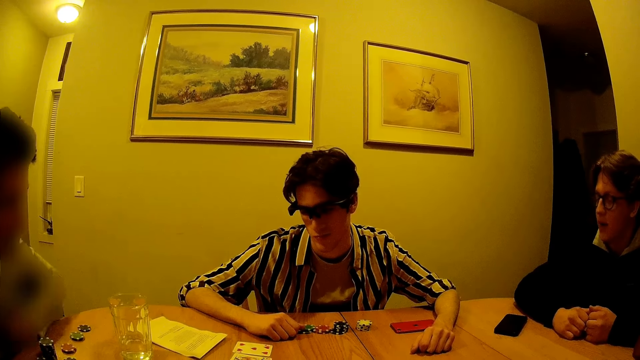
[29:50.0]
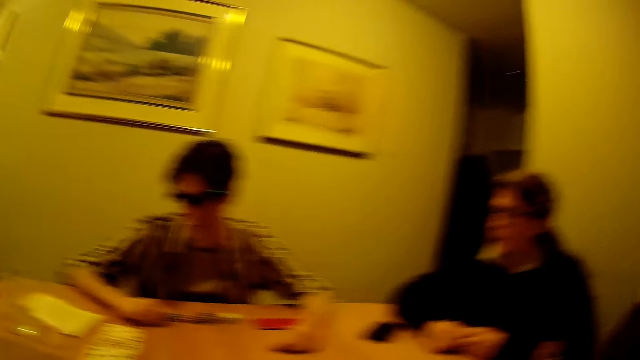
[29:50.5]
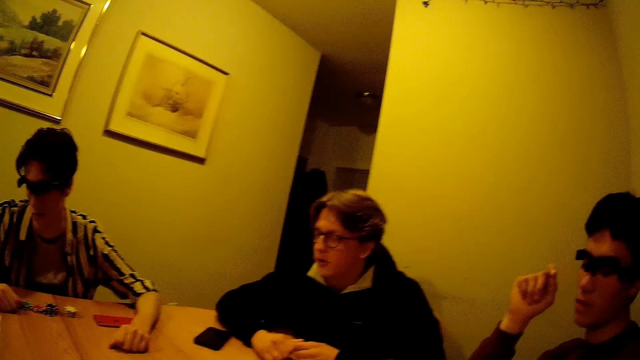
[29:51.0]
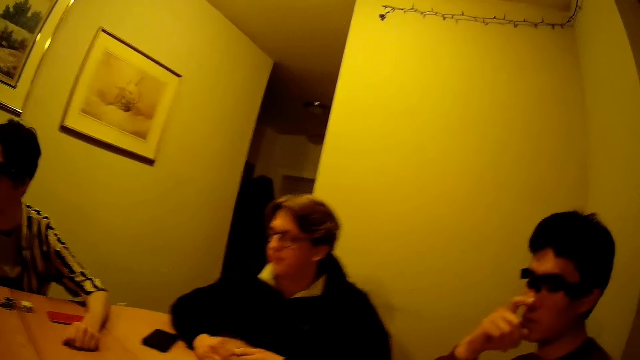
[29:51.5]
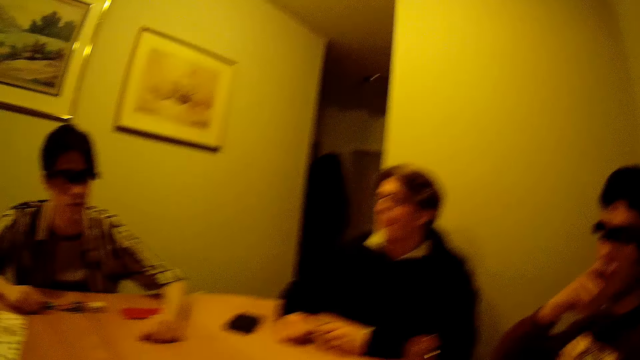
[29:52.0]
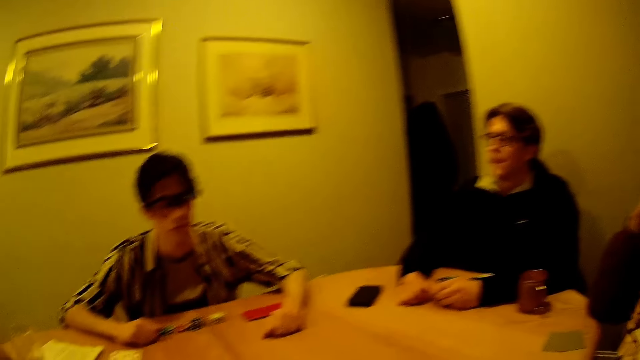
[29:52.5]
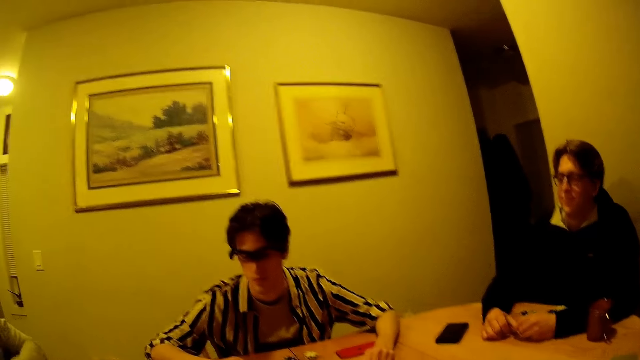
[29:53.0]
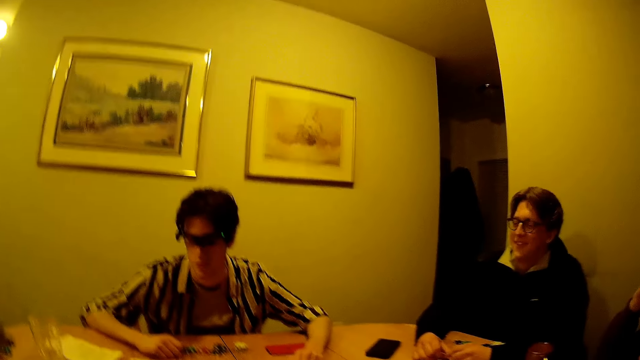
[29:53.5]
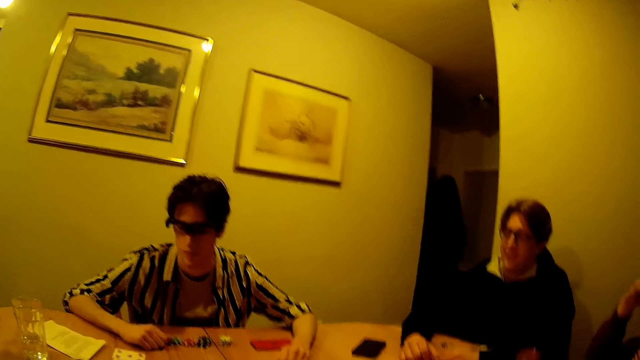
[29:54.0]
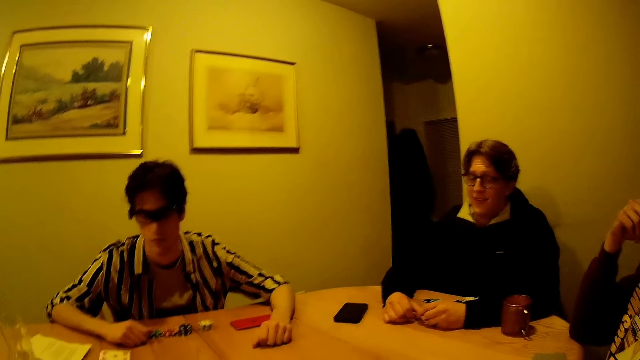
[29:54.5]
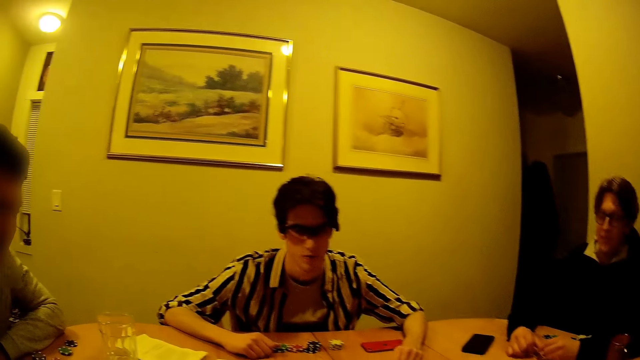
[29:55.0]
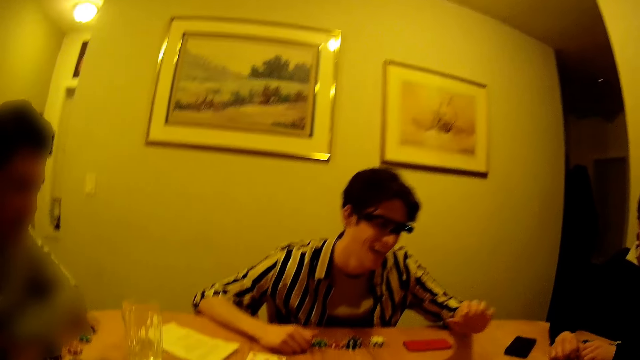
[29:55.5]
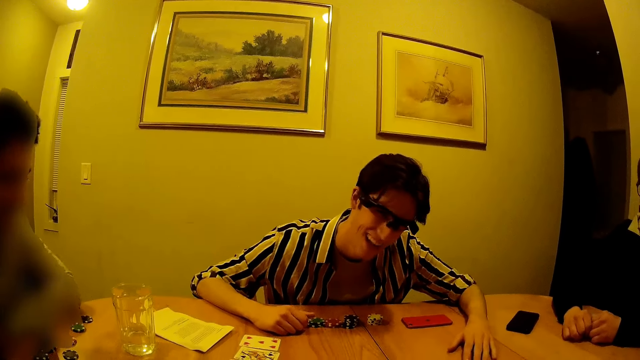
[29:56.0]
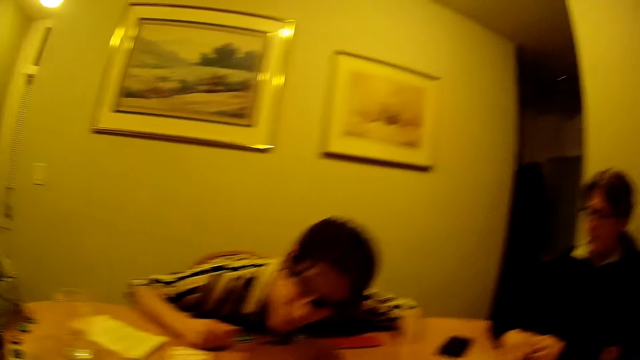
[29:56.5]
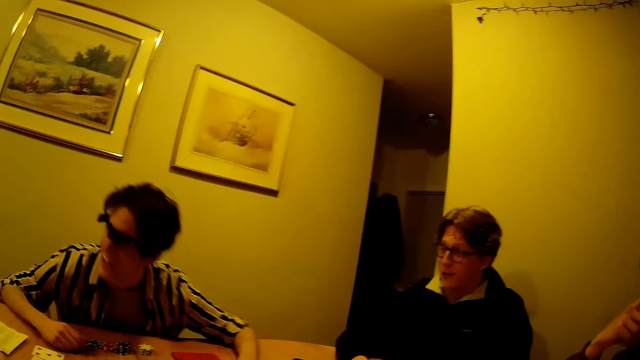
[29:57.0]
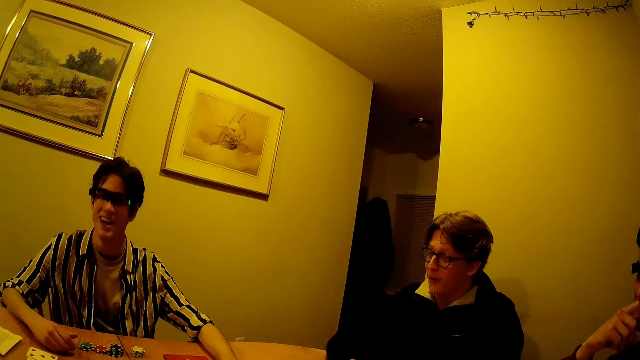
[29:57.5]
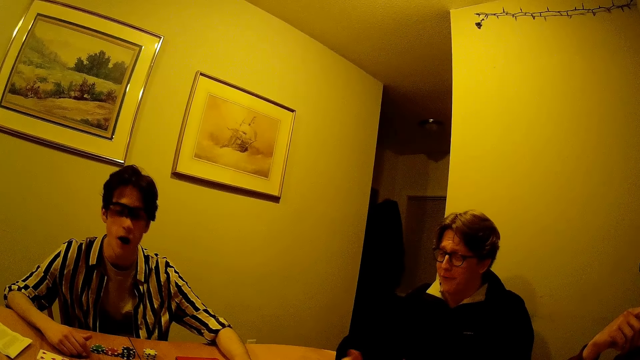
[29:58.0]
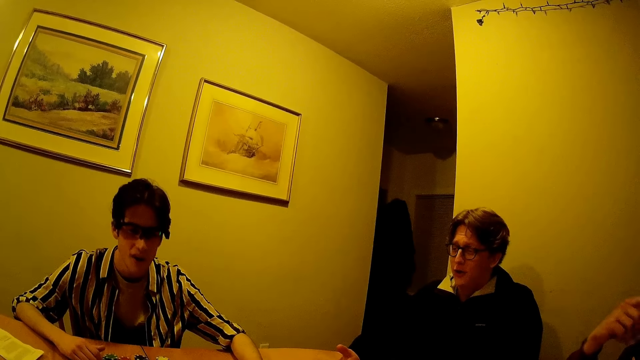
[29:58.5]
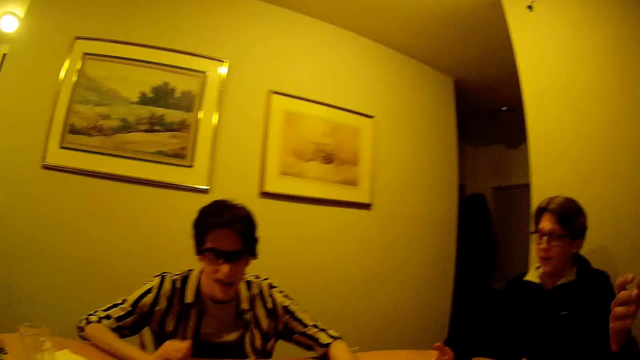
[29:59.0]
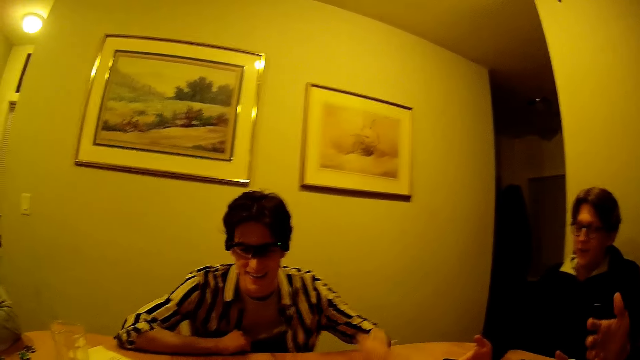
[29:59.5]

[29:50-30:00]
A man moves a hand away from the cards and rests the hand on the table. The camera wearer looks around. Another man touches the nose and holds his mouth. A third man looks around. The camera wearer looks around. They look around again. The third man taps the table with his left hand, leans towards the table, and moves away from the table. The second man moves a hand away from the mouth. The third man adjusts a hand.
